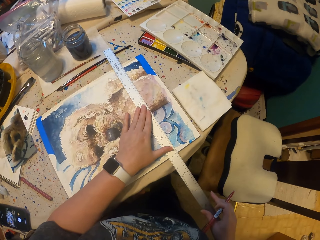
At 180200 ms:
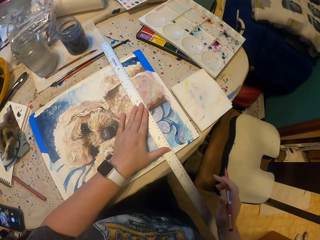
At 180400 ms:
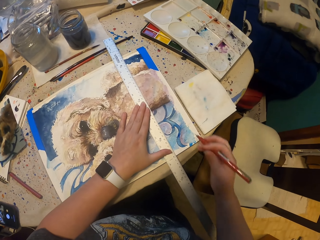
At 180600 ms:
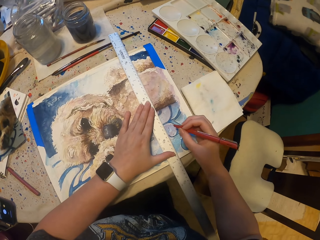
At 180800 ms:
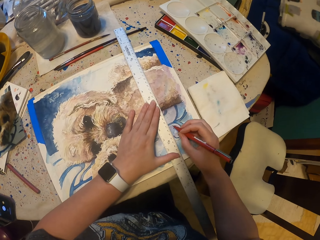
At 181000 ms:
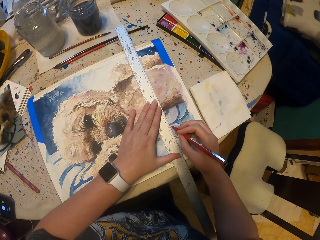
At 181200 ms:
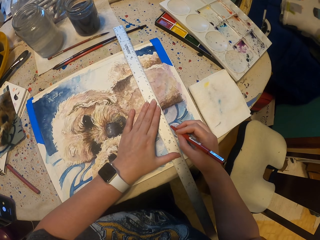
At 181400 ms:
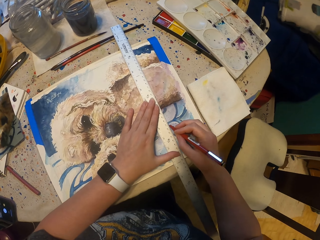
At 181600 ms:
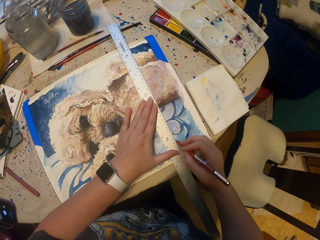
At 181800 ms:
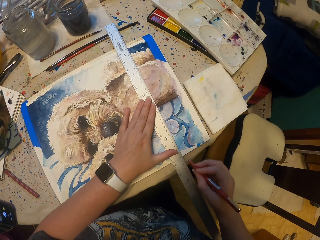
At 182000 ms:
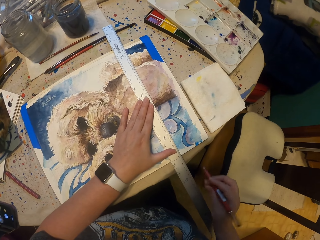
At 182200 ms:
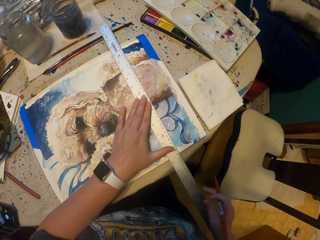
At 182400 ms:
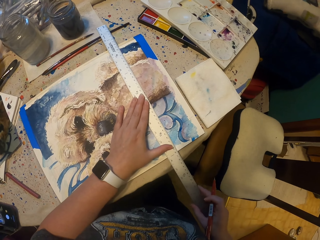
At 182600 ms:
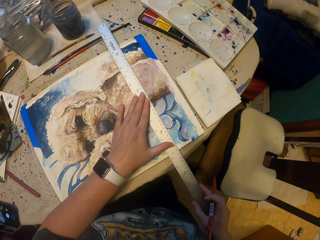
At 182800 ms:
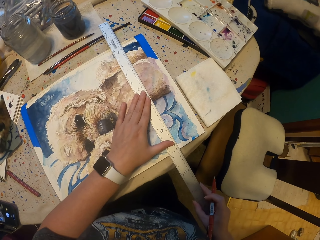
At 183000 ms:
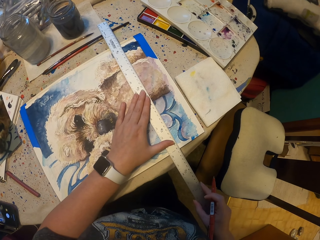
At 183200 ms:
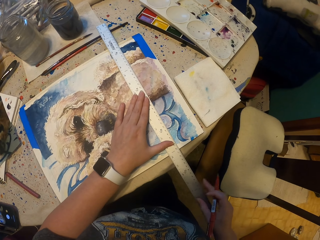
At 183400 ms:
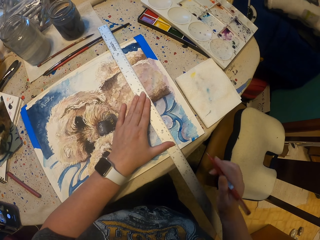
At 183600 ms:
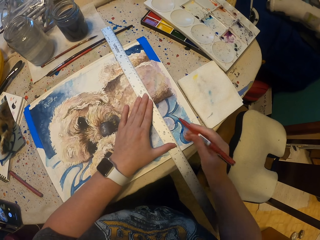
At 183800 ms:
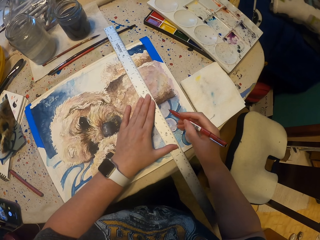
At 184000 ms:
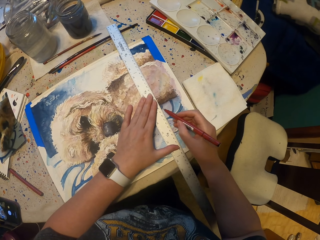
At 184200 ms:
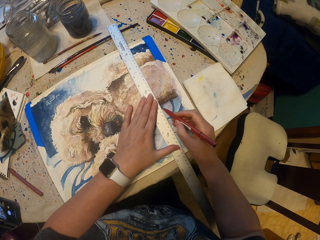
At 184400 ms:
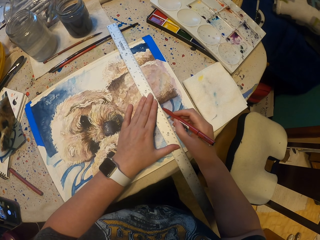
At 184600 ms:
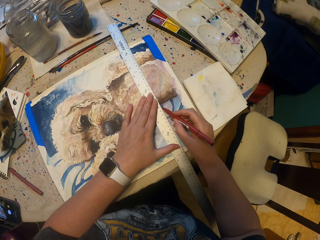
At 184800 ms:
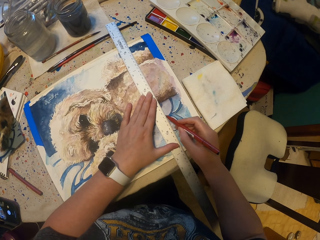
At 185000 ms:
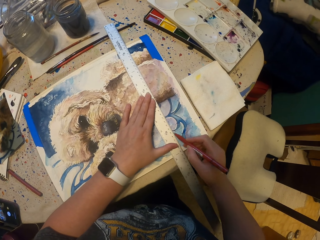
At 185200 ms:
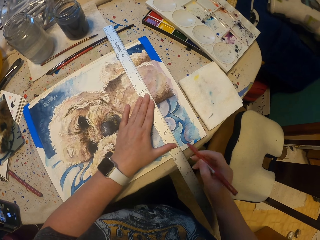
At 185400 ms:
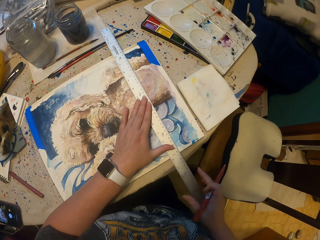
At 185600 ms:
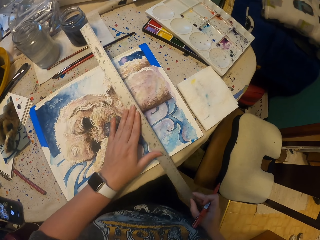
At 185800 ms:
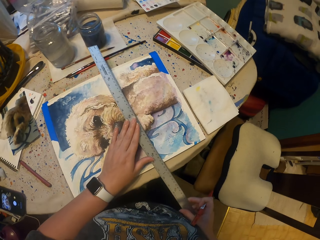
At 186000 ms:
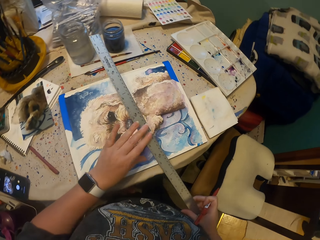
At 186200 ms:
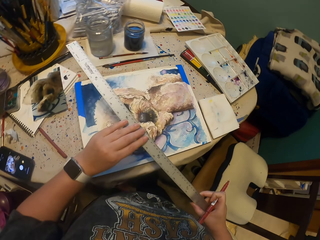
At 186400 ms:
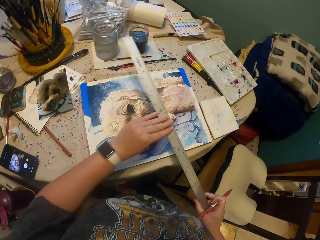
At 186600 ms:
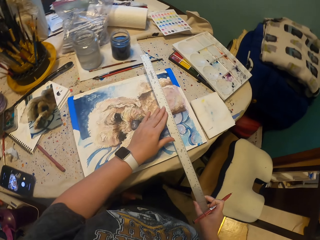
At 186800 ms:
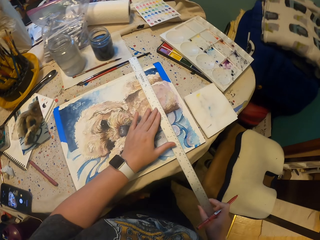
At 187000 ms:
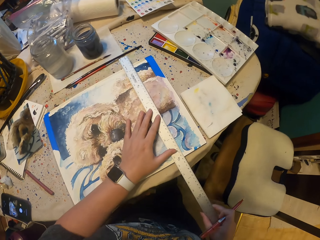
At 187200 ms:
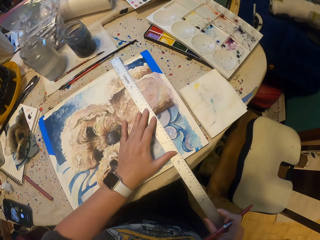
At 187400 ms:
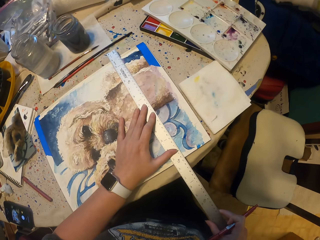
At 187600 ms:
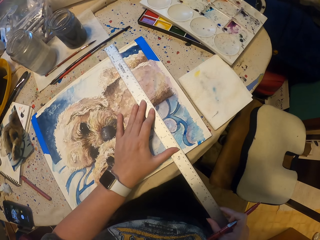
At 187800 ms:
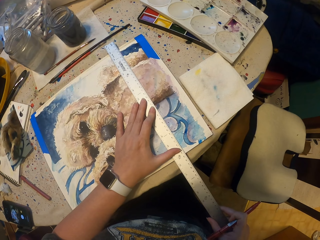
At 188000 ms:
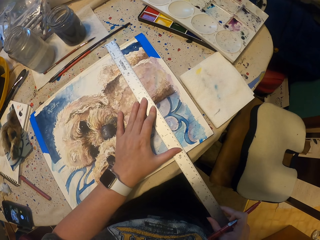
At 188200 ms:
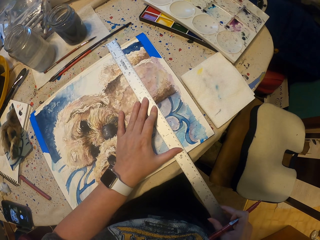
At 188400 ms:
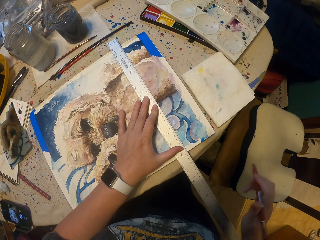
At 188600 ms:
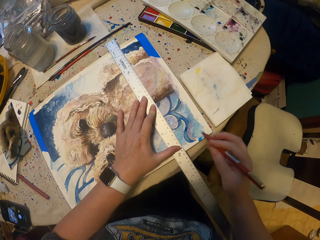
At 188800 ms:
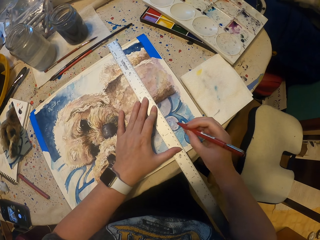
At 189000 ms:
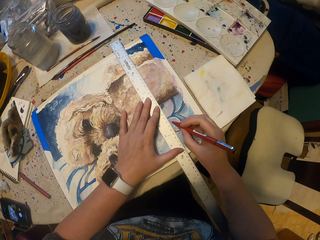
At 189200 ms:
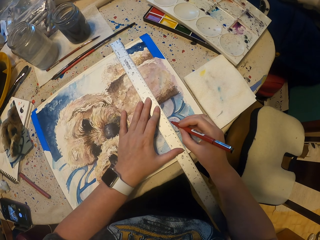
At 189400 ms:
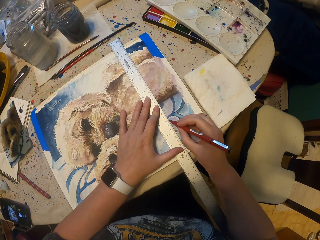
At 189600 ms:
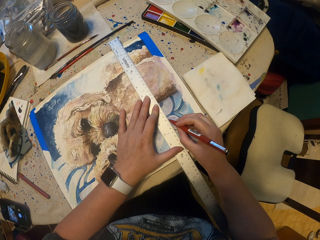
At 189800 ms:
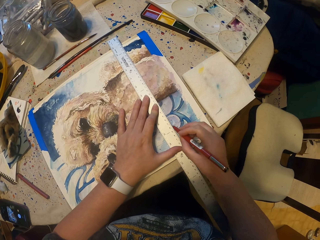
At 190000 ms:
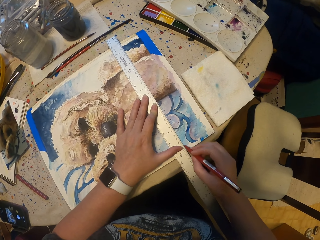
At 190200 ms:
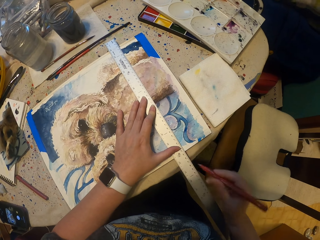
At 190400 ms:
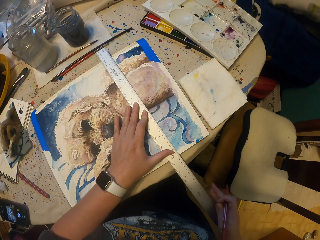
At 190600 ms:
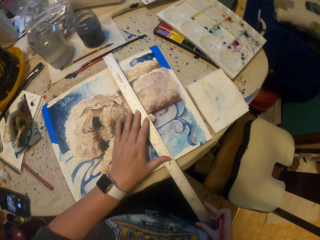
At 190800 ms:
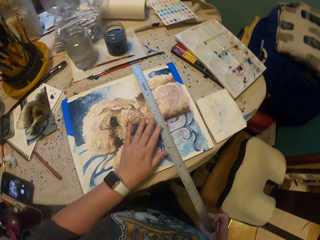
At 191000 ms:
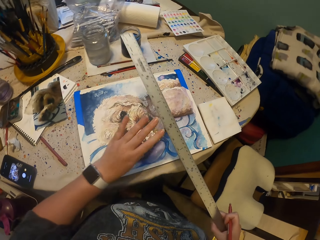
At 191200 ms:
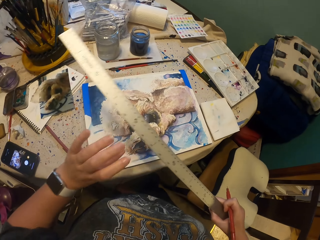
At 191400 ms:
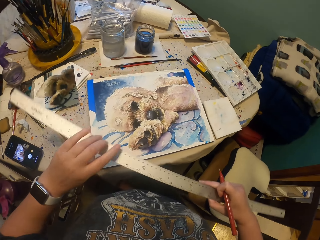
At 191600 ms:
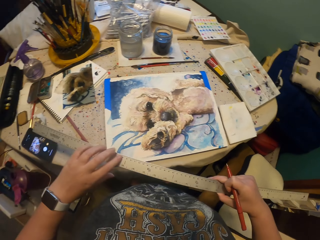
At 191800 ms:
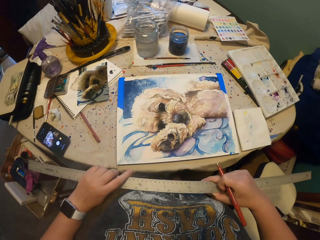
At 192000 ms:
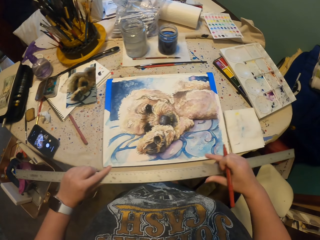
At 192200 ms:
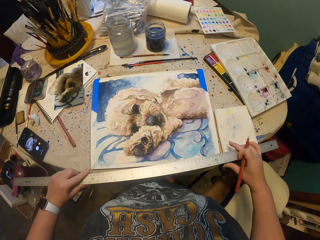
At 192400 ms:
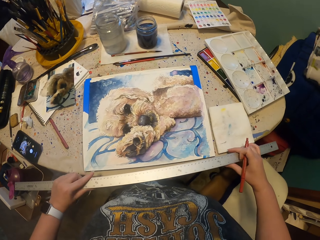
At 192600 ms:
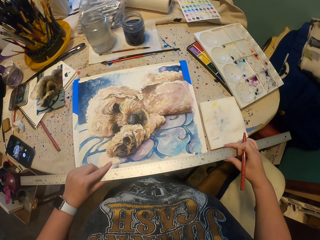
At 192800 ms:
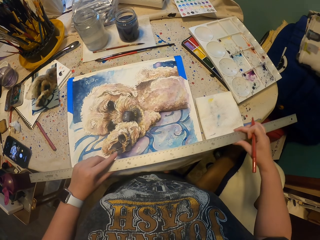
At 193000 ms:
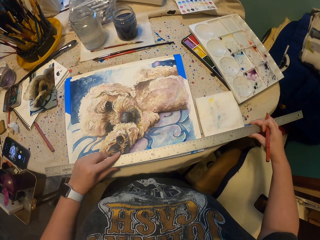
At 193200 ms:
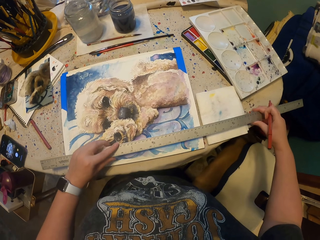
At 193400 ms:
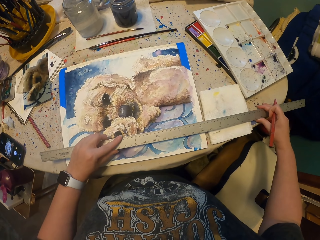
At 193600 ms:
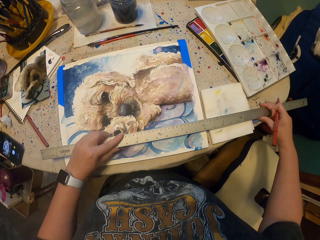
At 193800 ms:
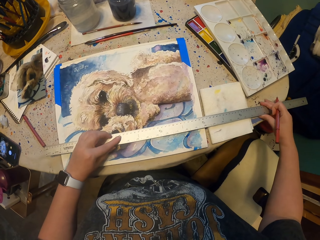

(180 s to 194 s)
The camera wearer puts a ruler on the drawing. They put a mark on the picture. They put a mark on the picture again. They hold the ruler. They put the ruler on the drawing. They measure the picture. They put a mark on the picture. They hold the ruler.

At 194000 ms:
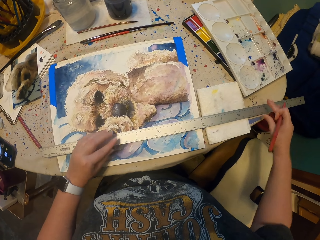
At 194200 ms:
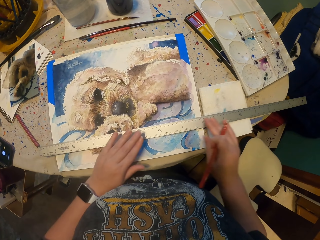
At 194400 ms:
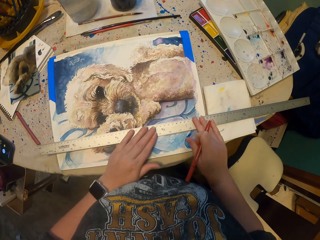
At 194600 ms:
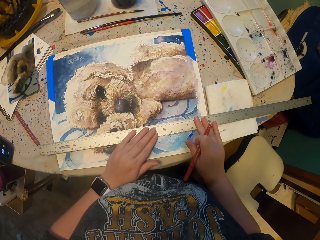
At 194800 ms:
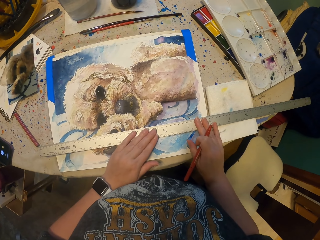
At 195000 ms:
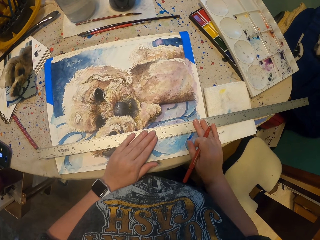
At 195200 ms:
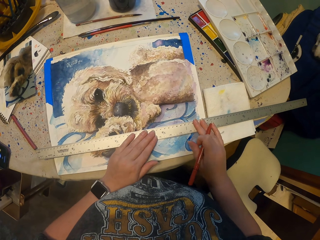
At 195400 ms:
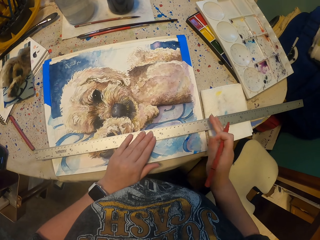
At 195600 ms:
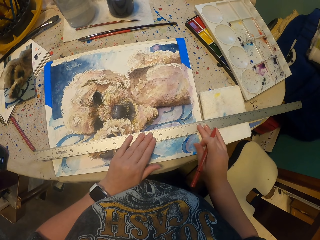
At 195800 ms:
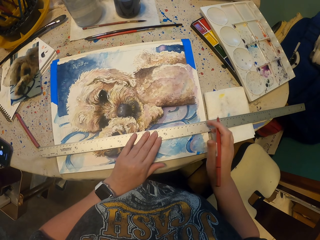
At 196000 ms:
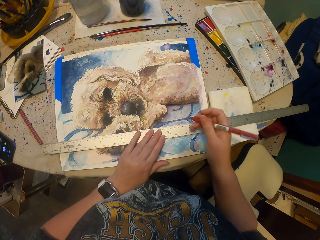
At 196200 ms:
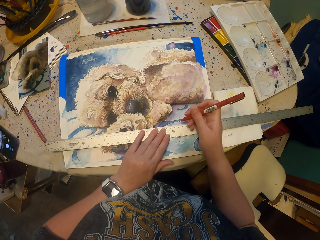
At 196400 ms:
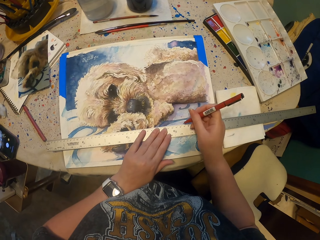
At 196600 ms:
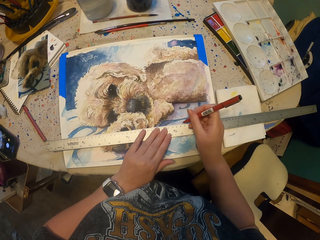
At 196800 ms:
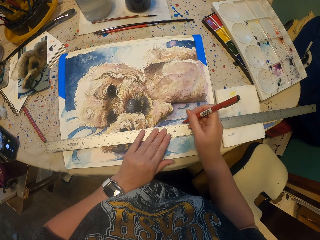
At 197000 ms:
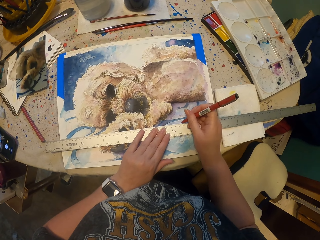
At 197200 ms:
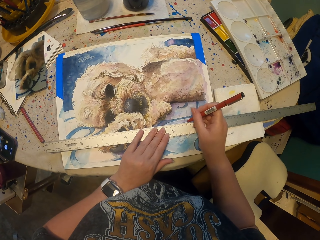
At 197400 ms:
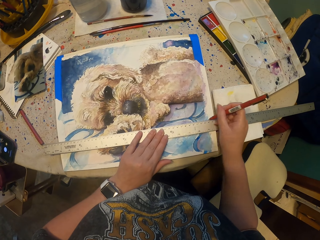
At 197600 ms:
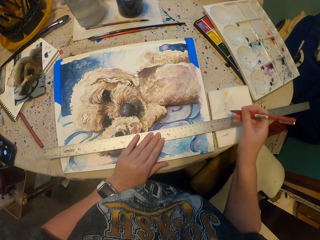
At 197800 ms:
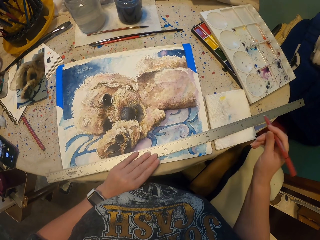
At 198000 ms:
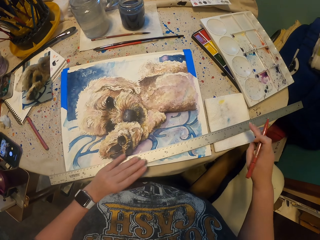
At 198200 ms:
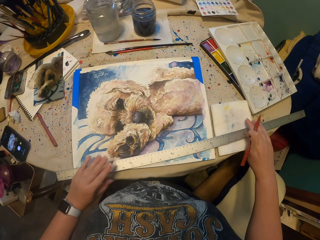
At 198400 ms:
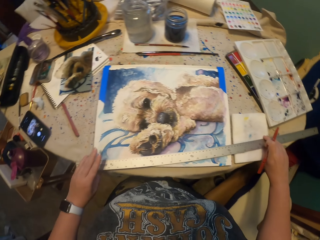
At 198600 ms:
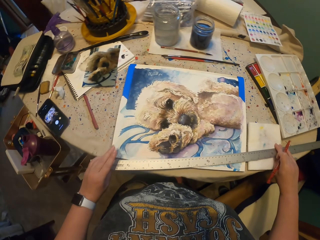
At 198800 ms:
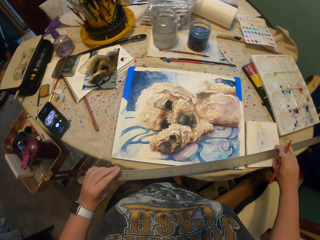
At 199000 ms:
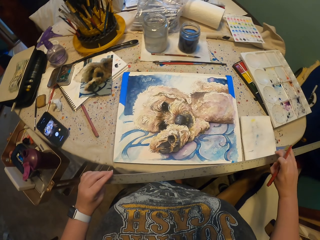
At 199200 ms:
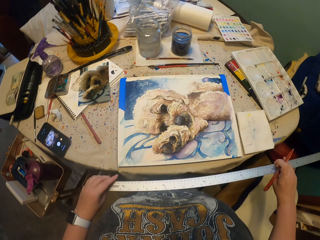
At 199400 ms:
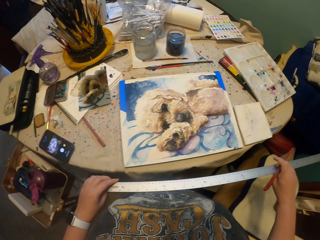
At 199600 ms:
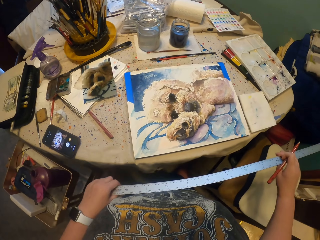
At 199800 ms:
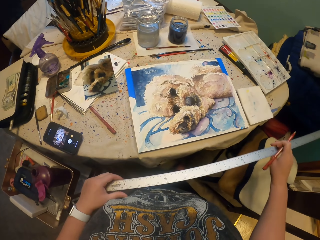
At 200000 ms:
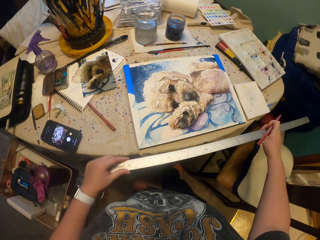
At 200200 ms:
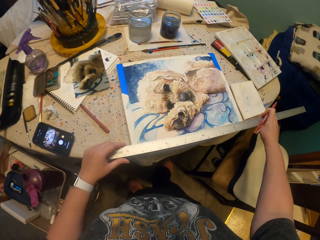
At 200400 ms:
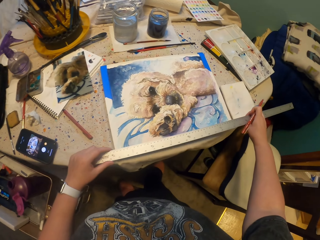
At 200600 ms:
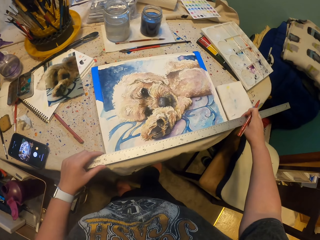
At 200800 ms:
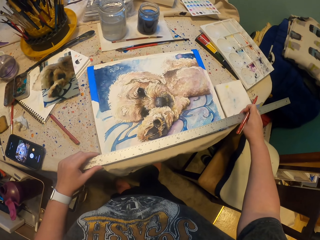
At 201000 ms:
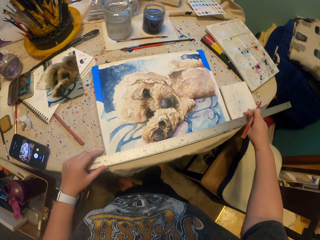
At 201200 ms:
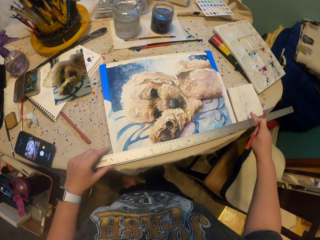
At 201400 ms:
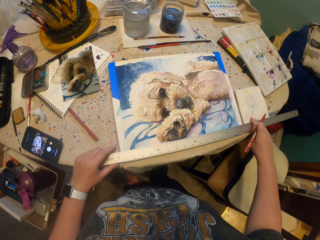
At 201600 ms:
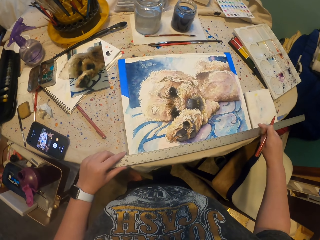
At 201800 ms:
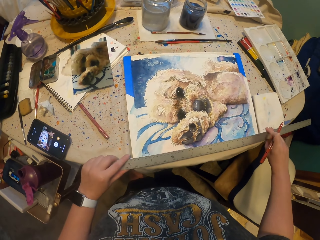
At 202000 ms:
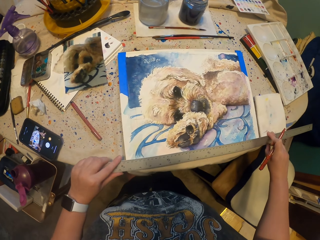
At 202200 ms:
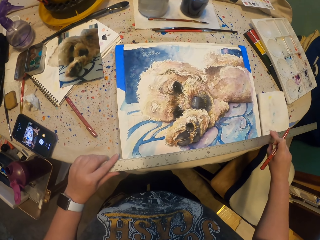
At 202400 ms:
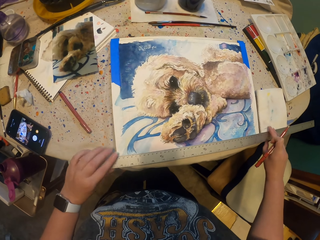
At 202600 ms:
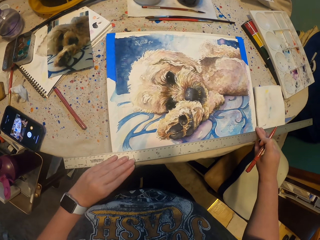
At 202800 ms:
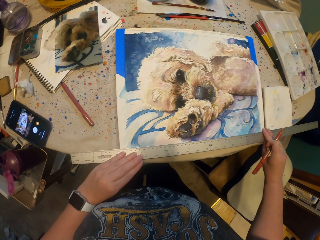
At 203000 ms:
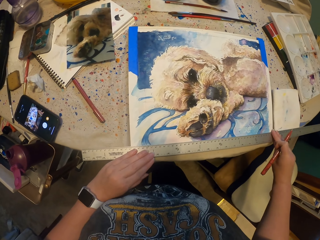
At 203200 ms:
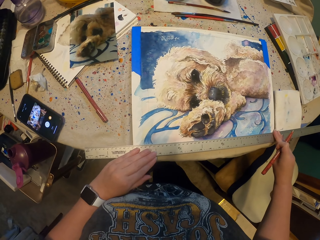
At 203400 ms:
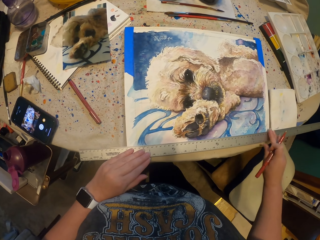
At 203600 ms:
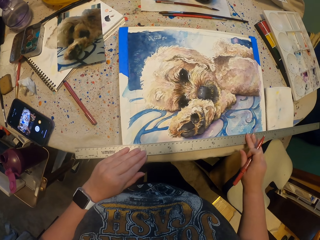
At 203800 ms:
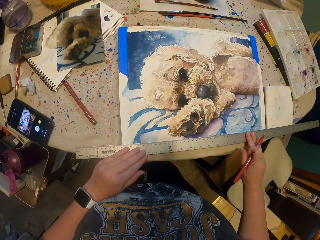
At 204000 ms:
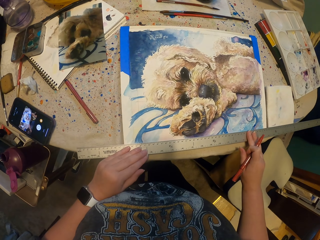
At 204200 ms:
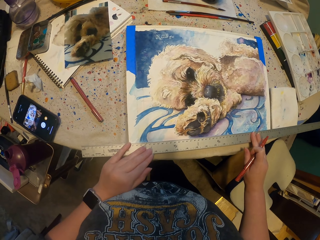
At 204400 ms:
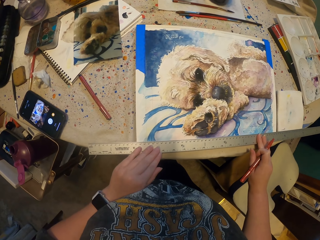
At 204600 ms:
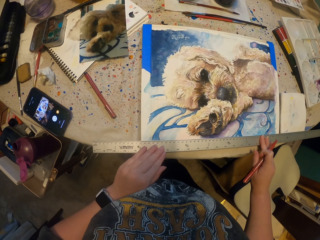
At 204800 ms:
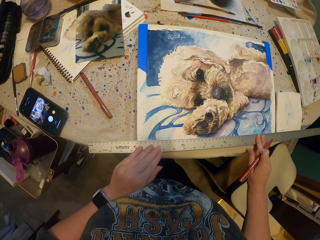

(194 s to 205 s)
The camera wearer puts a ruler on the drawing. They put a mark on the picture. They hold the ruler. They place the ruler on the picture. They hold the ruler.
